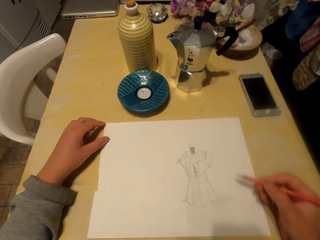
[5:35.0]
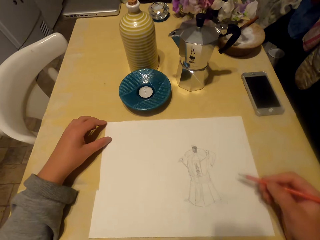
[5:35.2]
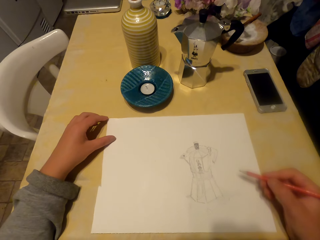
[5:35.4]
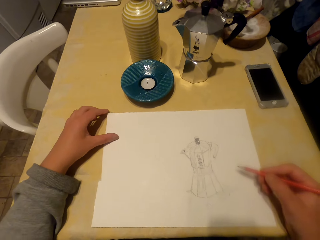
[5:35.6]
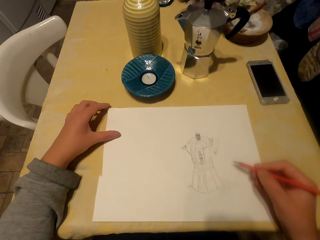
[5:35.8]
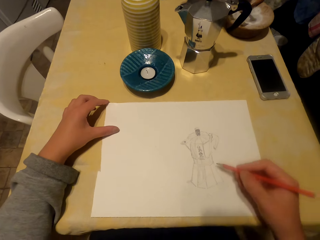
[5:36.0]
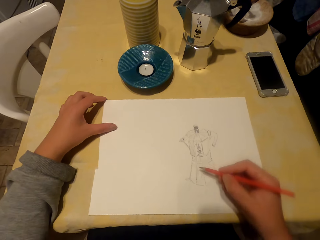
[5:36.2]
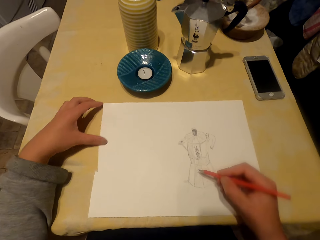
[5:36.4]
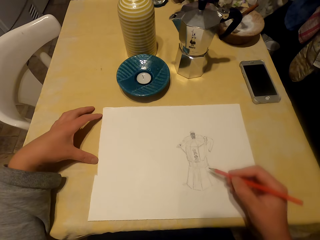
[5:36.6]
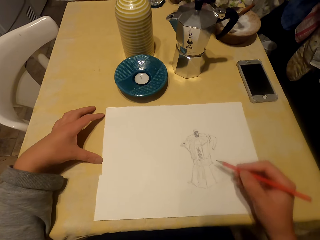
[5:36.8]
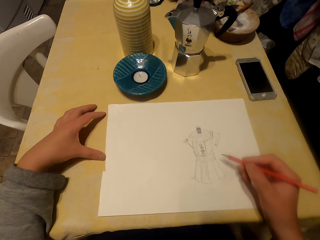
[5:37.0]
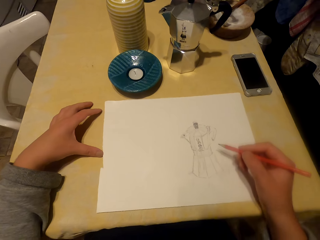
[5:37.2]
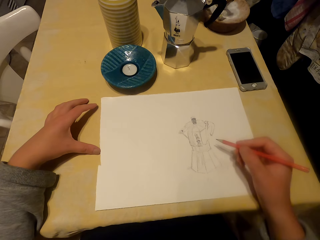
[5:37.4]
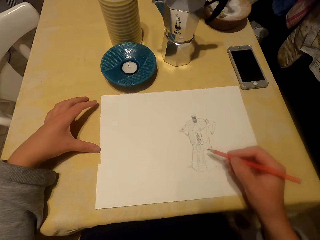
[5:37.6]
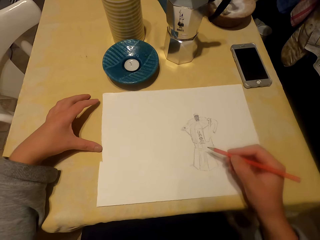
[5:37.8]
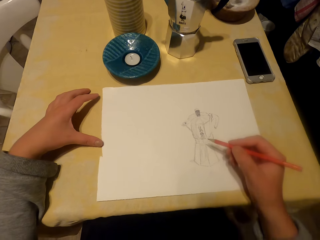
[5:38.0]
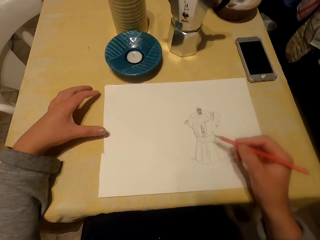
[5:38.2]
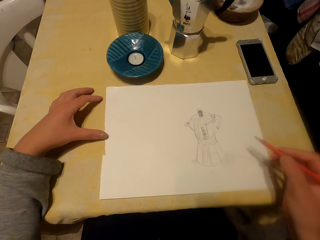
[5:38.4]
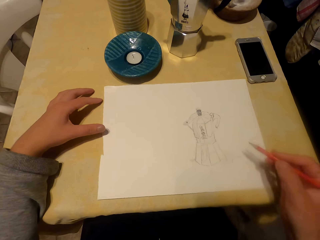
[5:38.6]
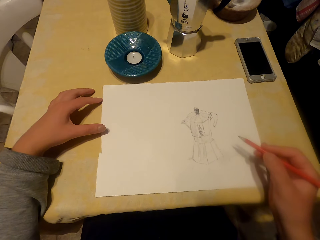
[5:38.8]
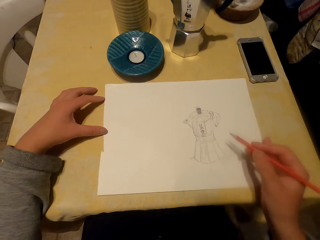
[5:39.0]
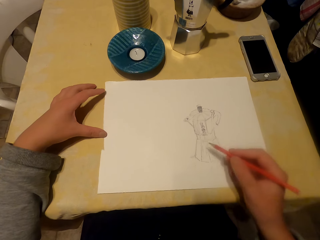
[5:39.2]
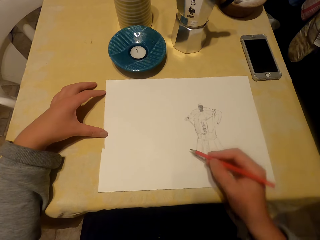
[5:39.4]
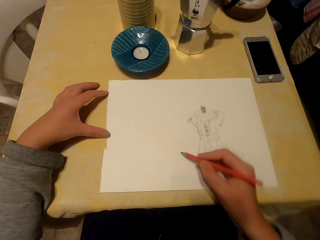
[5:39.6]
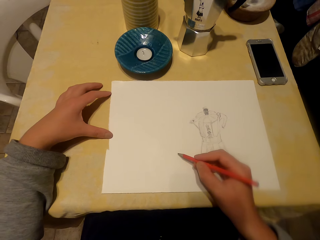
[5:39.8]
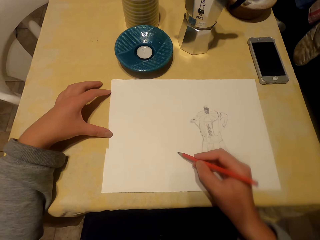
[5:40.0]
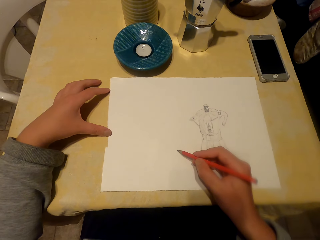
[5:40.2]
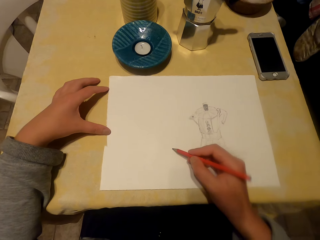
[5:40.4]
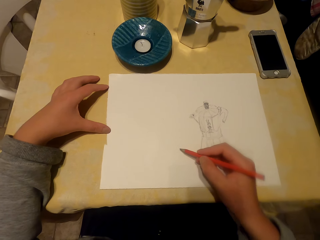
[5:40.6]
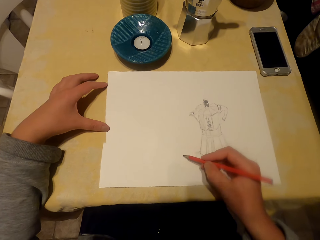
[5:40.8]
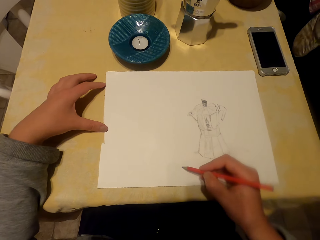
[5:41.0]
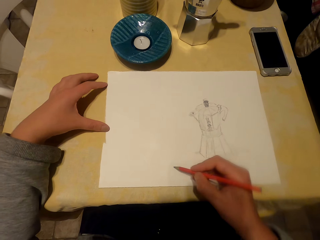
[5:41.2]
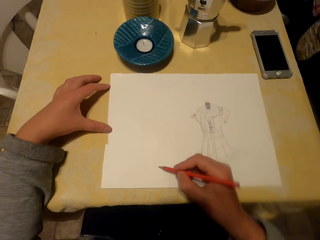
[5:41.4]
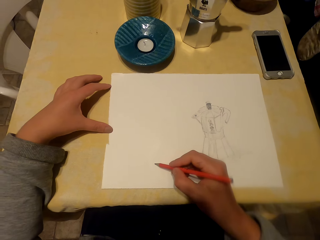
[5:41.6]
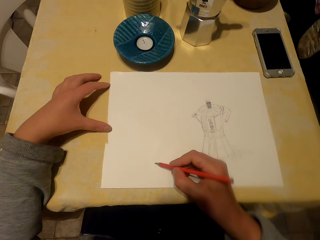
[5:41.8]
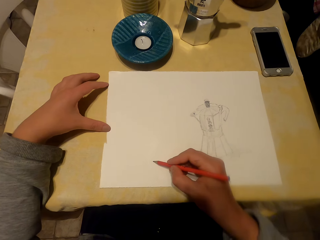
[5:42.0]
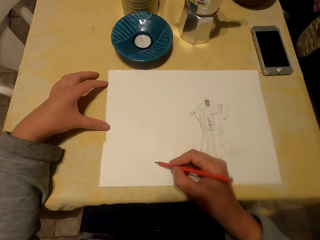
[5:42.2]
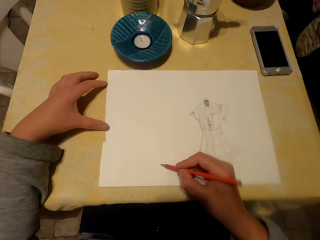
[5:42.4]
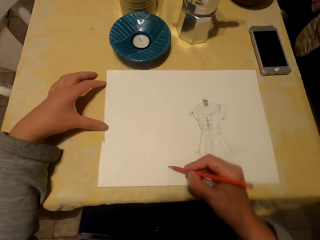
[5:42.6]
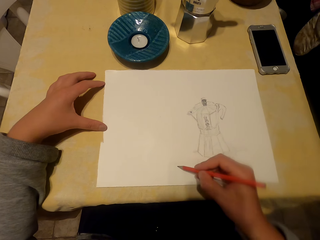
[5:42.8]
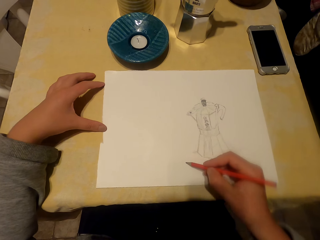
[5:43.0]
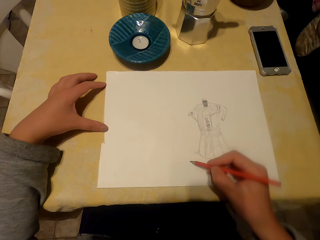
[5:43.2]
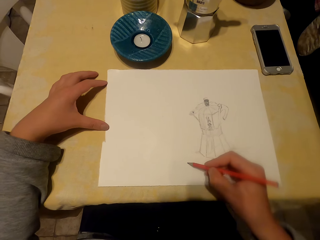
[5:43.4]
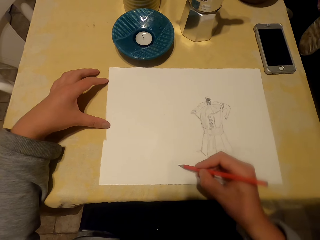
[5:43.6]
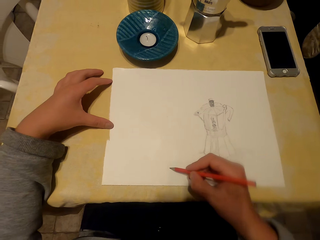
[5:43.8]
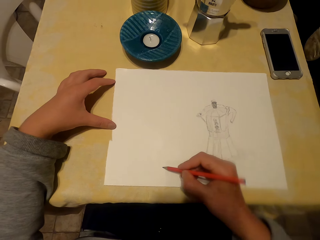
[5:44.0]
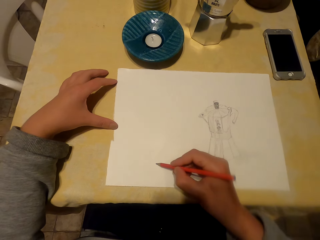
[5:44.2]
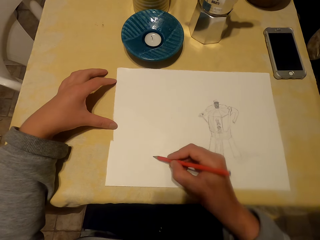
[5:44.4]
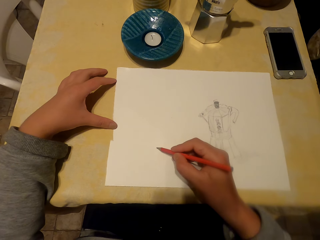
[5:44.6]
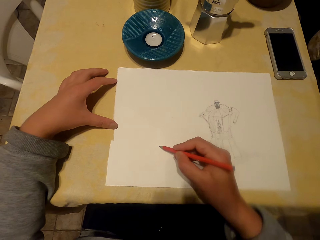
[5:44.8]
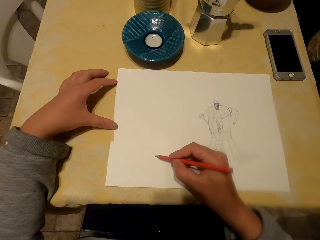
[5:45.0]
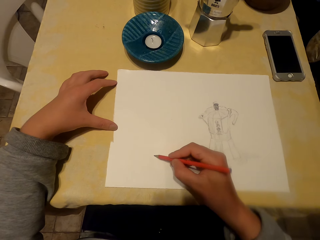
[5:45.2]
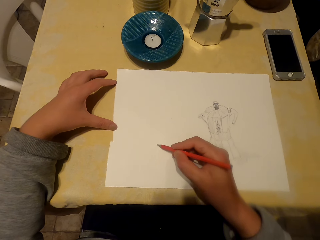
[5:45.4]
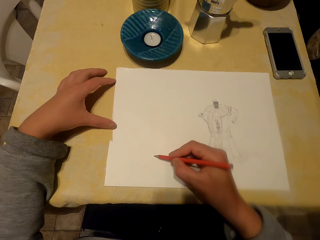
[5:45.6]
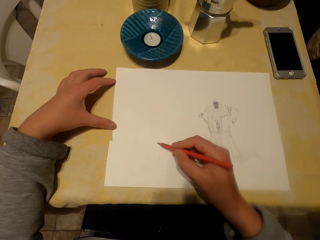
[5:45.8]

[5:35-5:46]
The camera wearer moves the paper. They draw using a pencil.

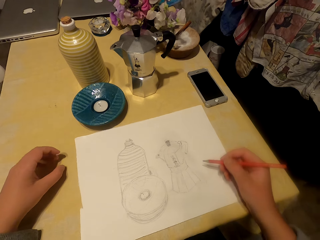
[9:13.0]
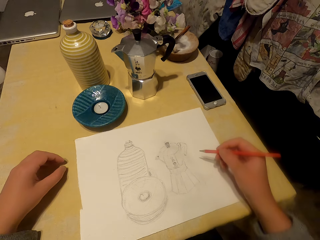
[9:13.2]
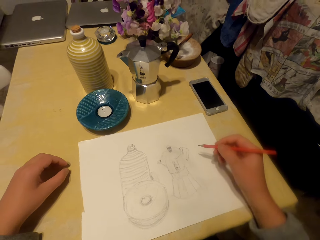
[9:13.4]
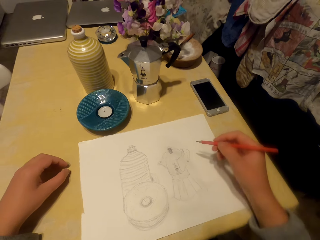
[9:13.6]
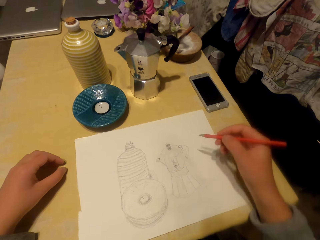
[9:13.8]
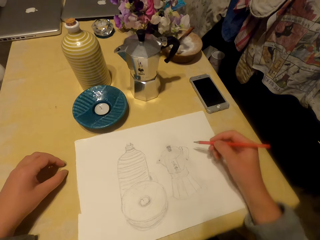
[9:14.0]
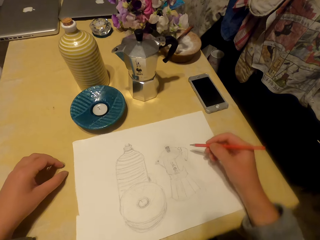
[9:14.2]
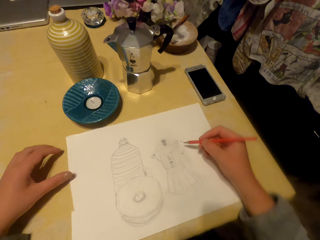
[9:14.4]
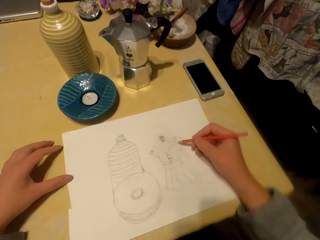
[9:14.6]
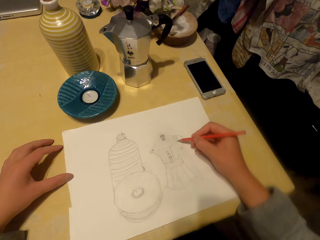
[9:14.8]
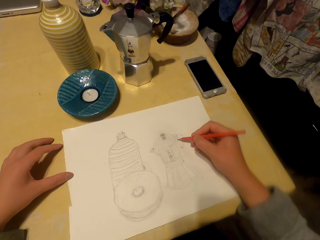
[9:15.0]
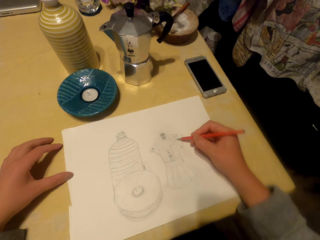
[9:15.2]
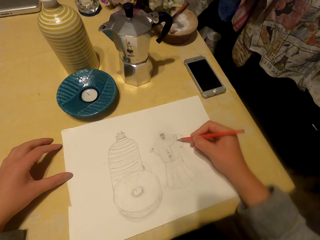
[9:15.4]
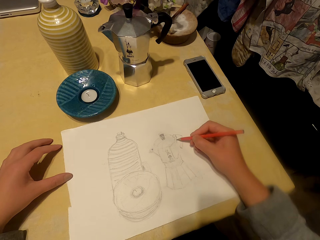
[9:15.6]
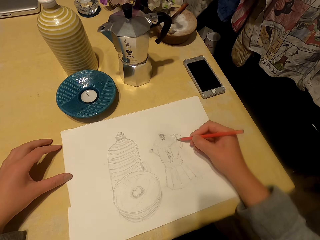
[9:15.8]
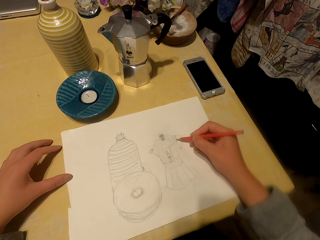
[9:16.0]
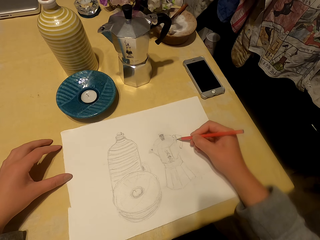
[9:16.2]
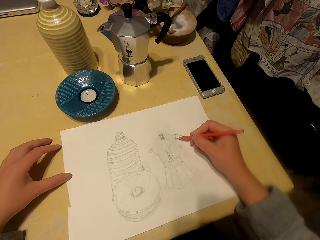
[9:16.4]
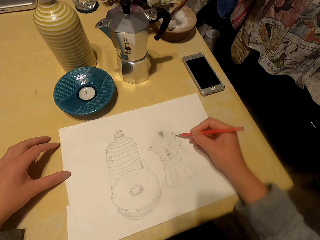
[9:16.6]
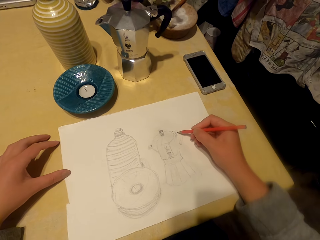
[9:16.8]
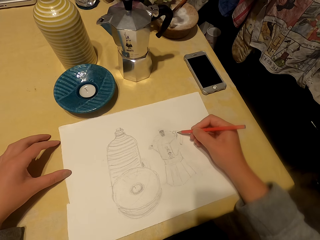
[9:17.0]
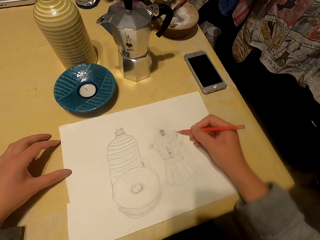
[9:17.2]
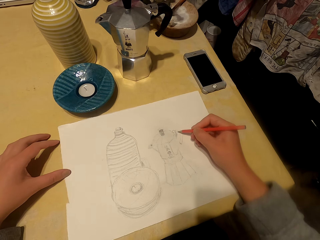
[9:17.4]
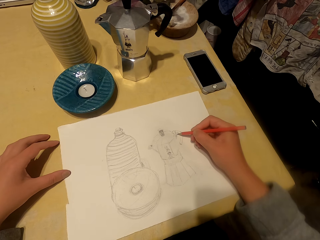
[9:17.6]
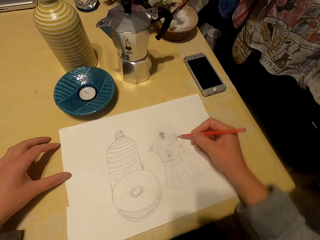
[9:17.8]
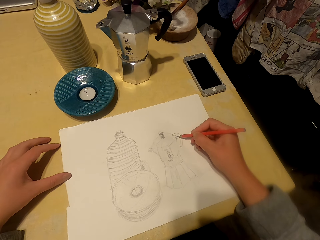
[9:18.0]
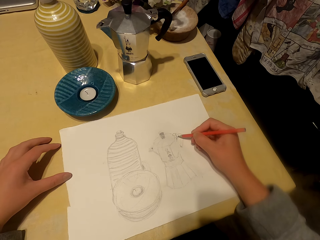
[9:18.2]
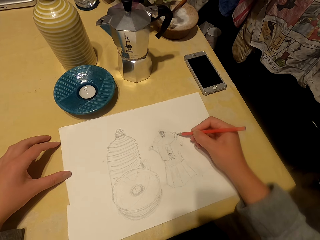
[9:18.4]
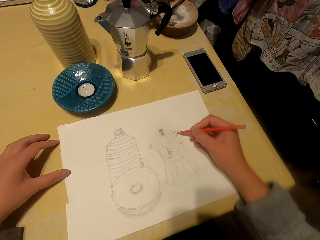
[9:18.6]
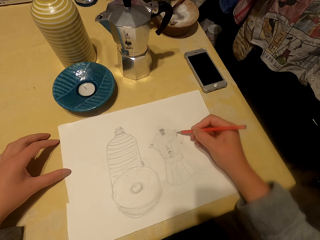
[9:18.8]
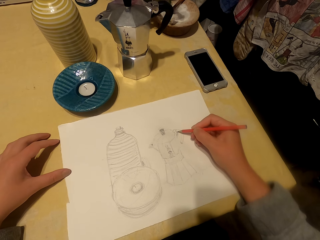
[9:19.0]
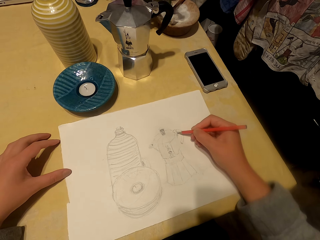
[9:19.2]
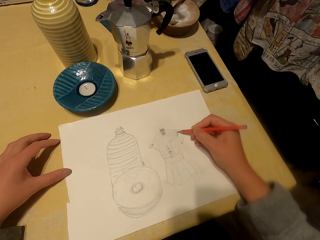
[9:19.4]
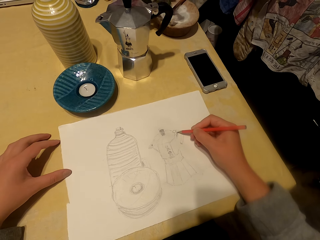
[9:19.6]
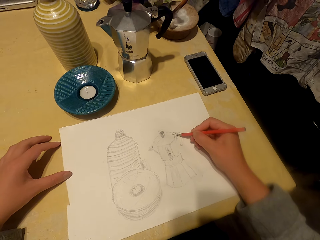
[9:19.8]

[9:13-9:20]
The camera wearer draws on the sheet of paper with the pencil.

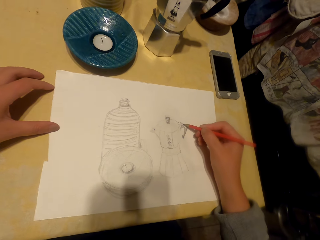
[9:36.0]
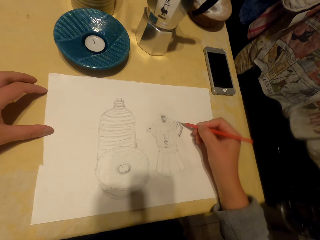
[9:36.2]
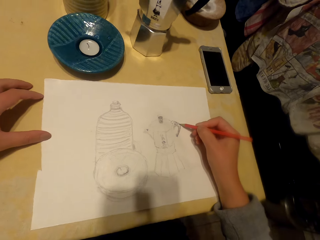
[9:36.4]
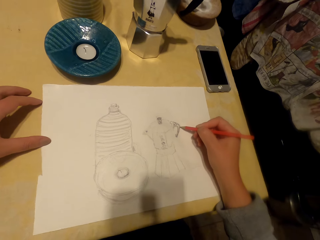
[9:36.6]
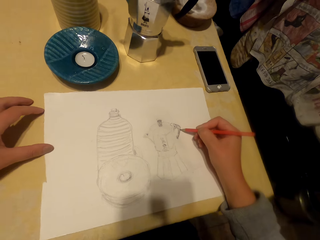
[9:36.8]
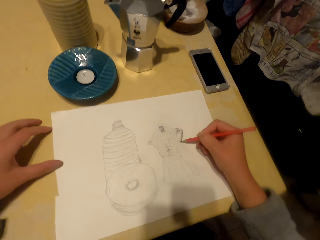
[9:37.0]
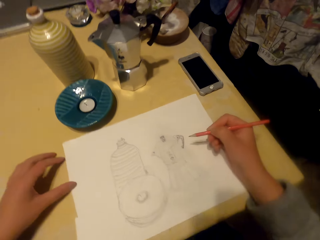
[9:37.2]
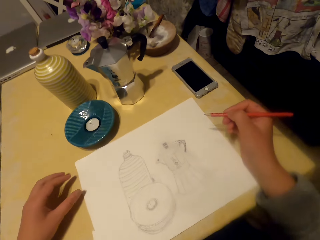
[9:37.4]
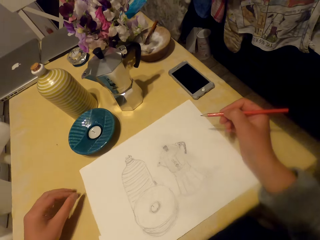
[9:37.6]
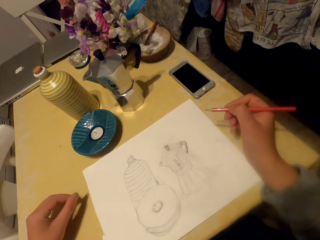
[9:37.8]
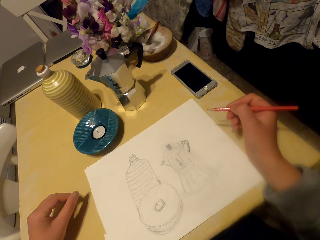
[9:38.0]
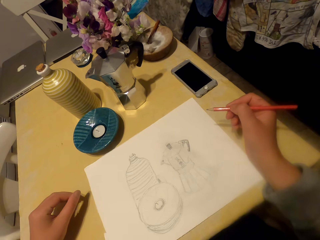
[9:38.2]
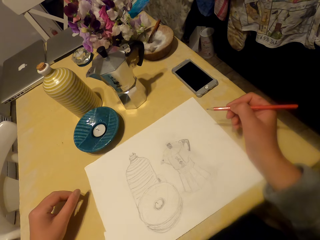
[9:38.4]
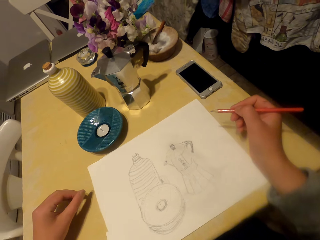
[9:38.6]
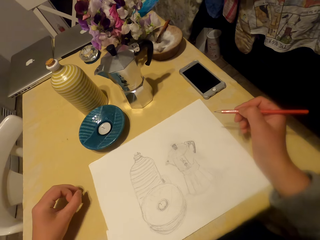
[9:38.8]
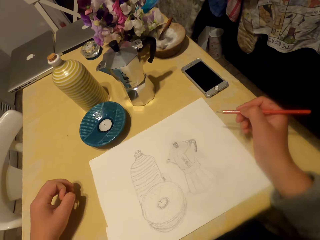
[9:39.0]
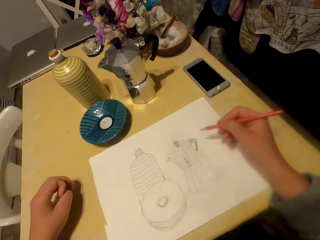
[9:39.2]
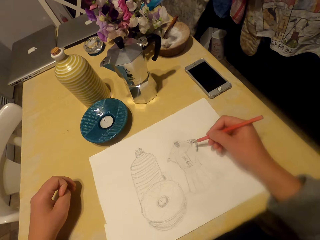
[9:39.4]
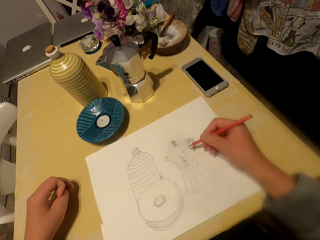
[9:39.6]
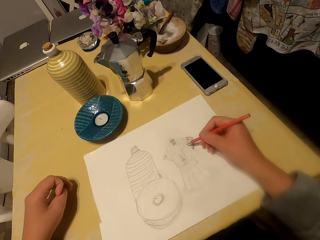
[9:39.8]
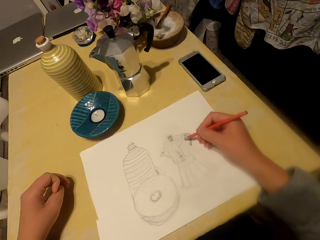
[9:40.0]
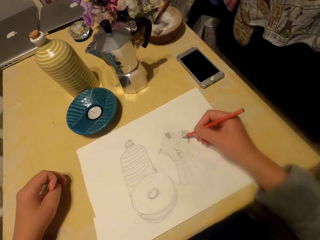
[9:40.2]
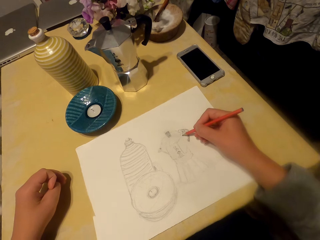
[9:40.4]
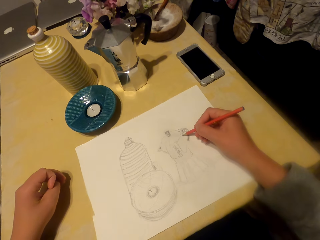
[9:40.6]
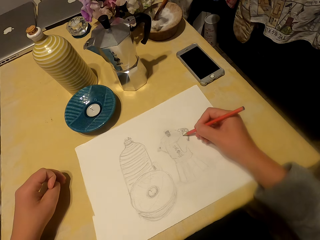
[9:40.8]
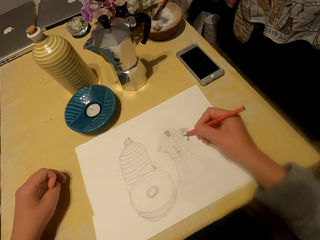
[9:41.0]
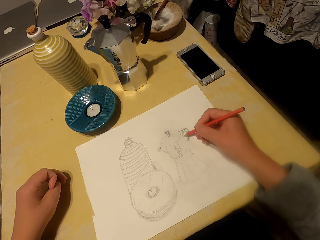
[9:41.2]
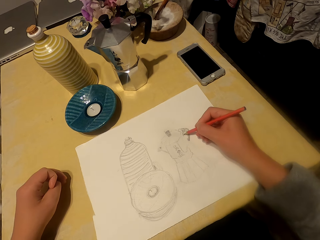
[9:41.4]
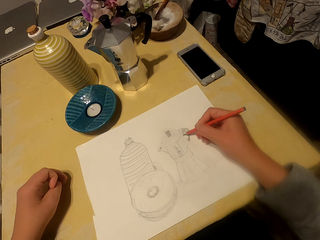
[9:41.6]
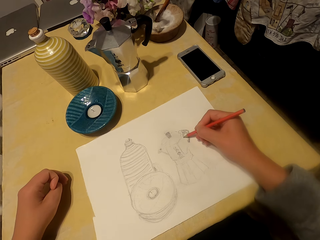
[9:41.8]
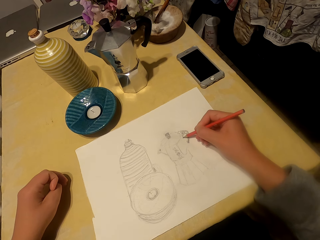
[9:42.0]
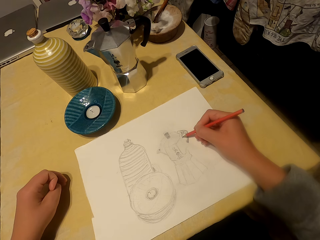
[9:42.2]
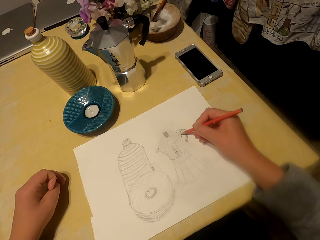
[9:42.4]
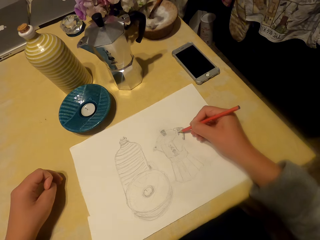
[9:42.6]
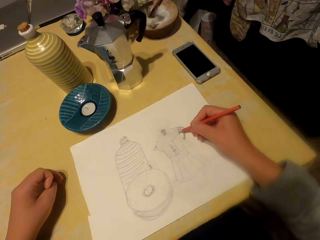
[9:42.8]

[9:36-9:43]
The camera wearer stares at the drawing. They draw on the sheet of paper with the pencil.
